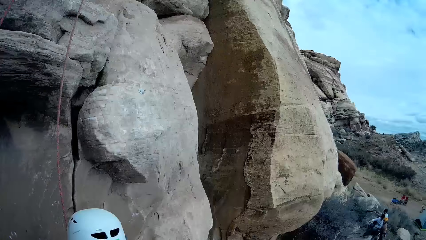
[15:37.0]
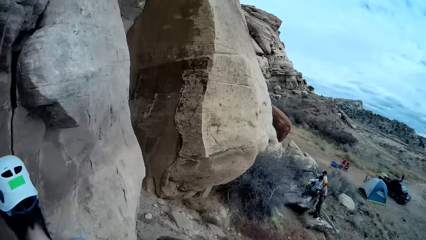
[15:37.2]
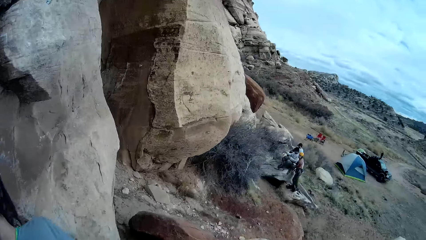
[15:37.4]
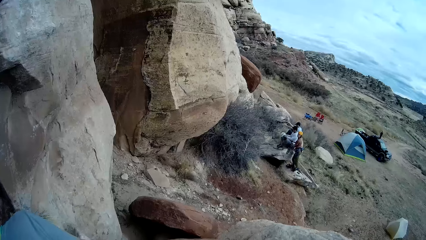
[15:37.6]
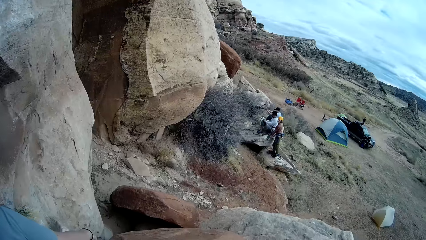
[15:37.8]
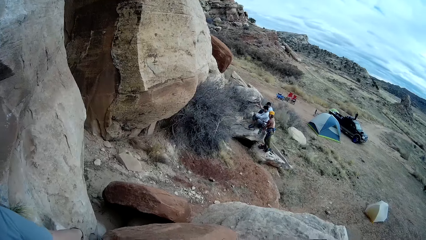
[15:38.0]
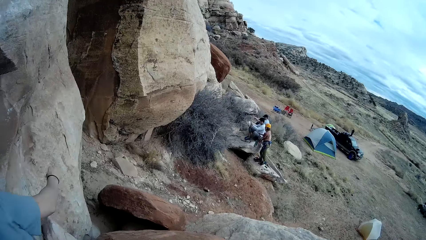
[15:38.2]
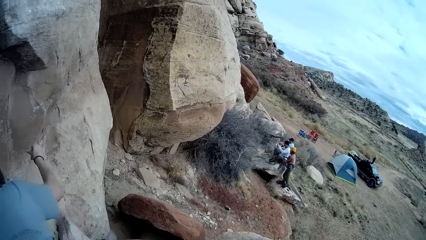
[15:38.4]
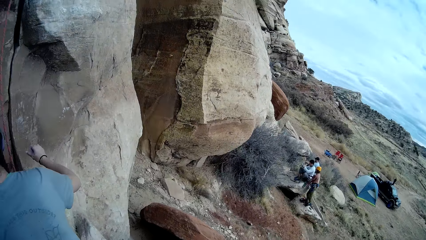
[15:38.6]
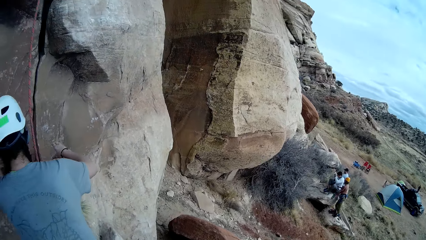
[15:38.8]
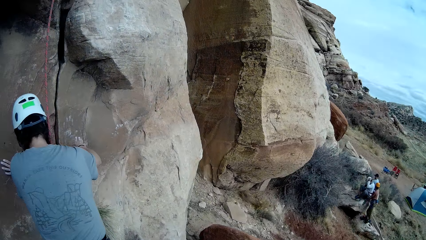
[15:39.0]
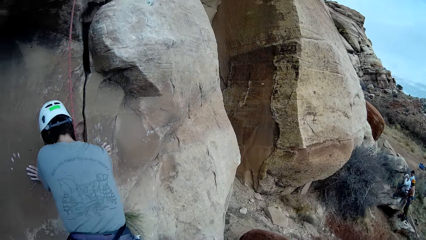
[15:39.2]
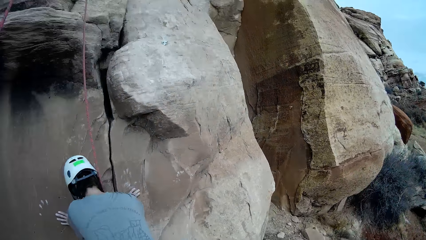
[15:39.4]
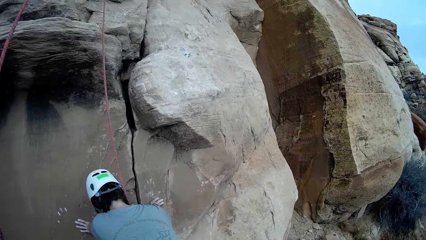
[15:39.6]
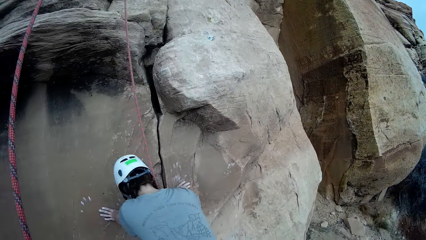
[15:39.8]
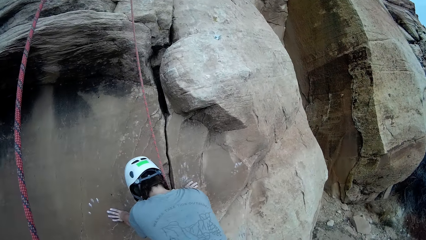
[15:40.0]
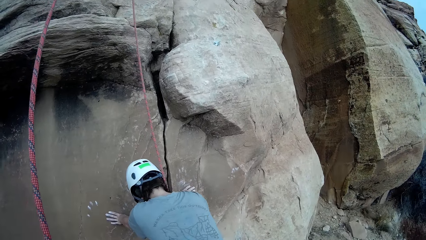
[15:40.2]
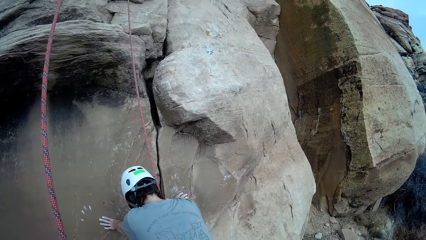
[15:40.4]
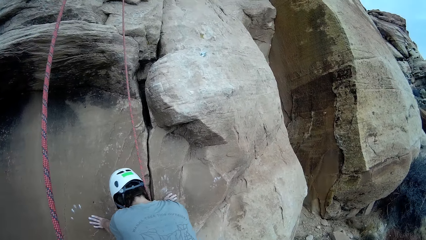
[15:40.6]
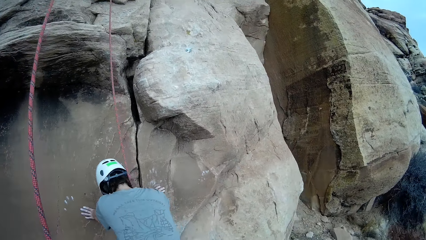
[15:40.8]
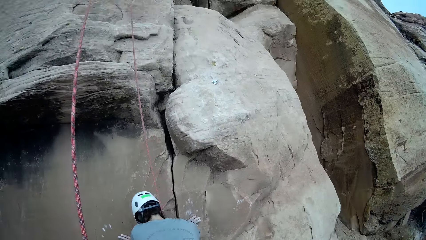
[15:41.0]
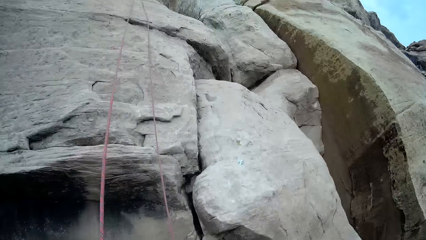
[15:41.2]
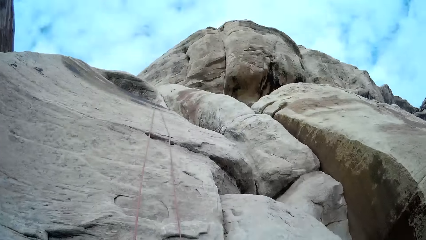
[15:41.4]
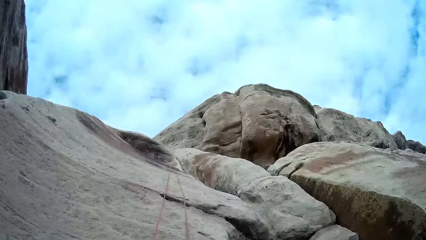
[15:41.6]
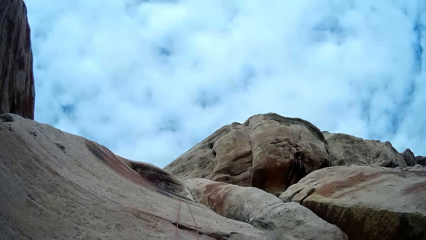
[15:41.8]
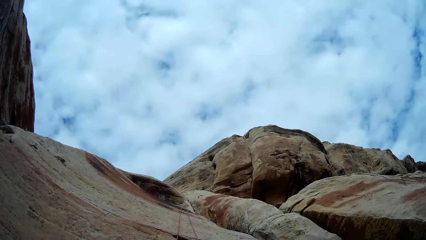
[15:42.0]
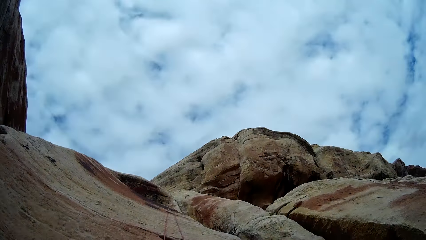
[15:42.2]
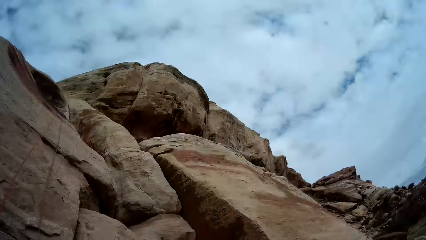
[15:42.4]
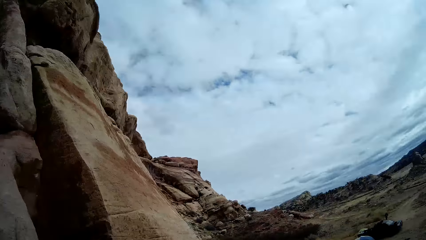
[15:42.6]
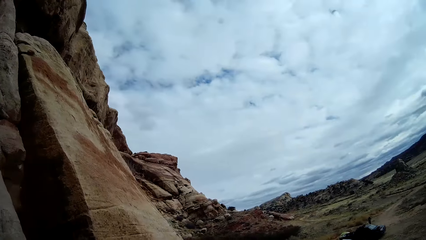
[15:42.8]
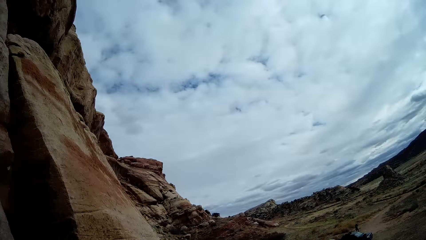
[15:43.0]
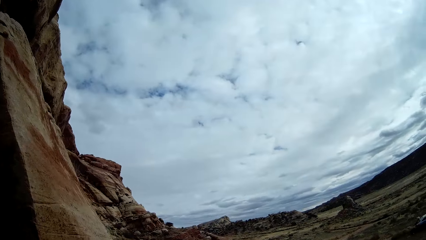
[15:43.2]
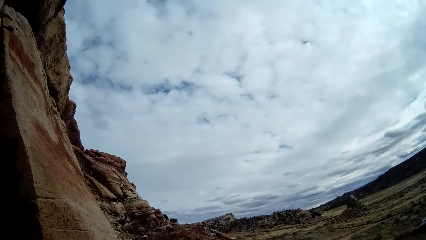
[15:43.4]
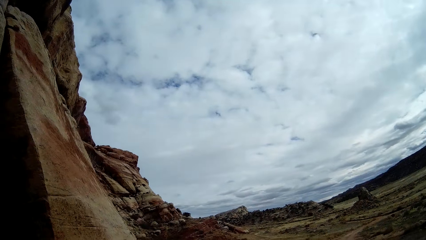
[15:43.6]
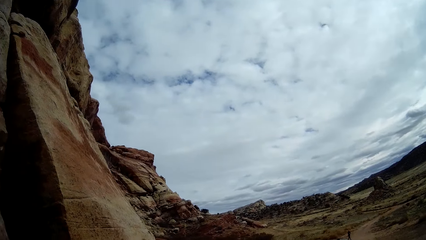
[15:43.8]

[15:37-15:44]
The woman climbs the mountain.

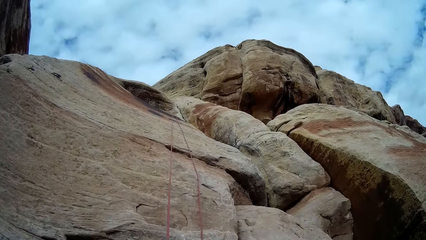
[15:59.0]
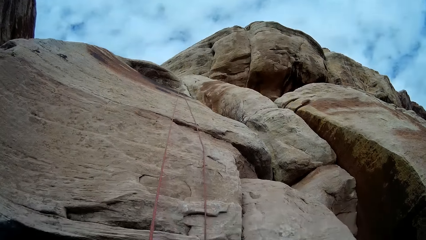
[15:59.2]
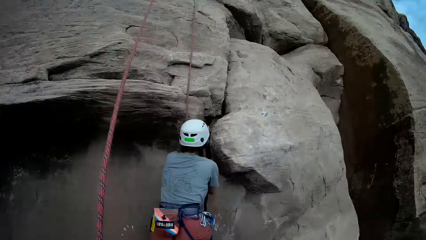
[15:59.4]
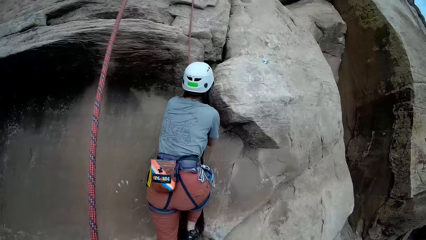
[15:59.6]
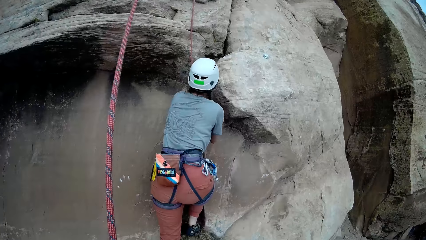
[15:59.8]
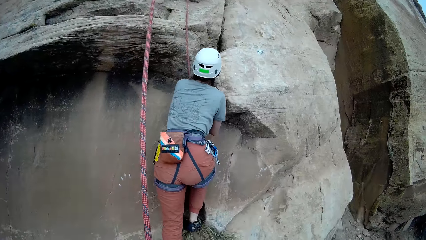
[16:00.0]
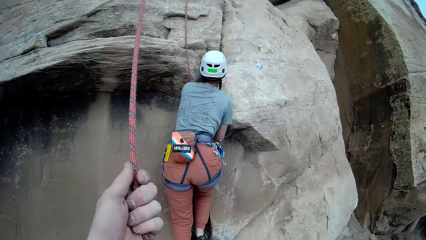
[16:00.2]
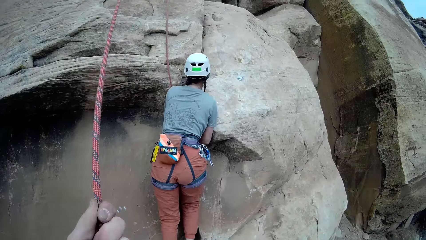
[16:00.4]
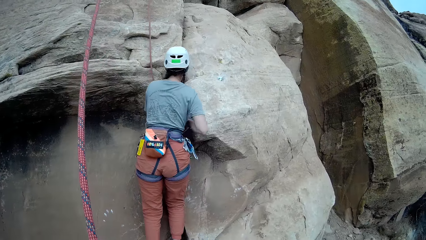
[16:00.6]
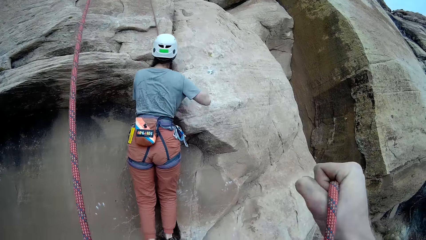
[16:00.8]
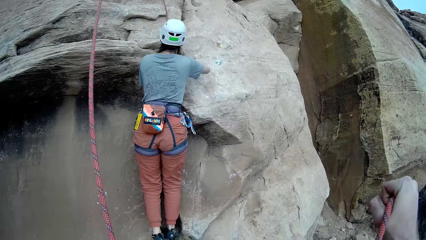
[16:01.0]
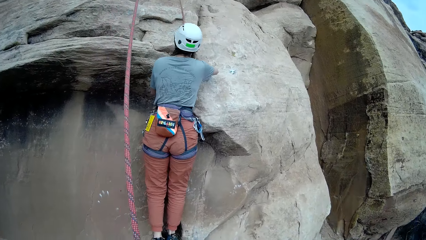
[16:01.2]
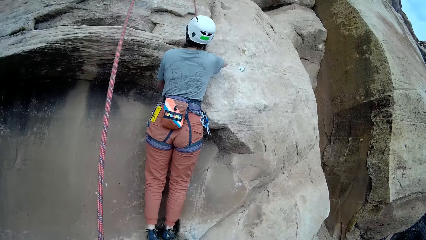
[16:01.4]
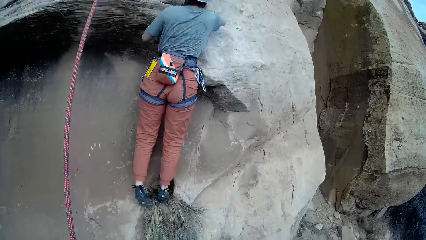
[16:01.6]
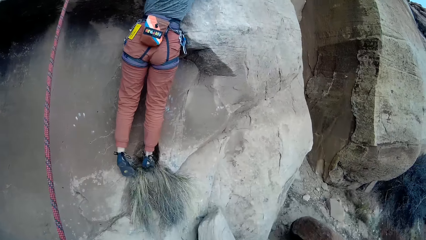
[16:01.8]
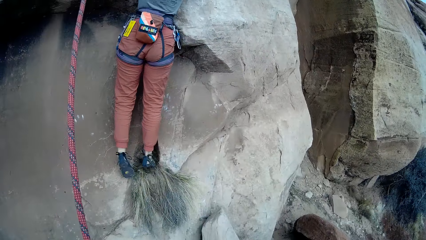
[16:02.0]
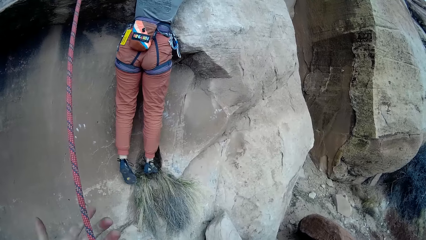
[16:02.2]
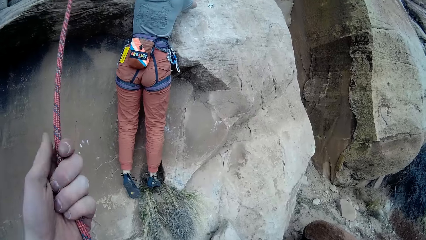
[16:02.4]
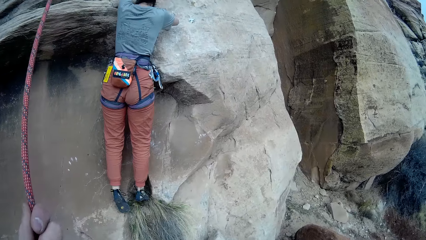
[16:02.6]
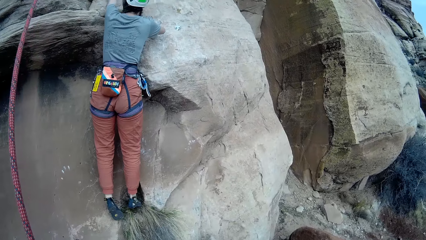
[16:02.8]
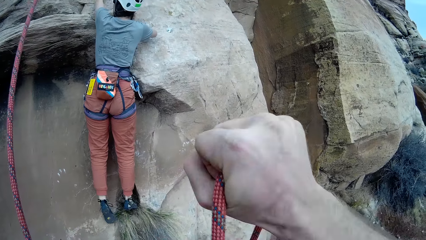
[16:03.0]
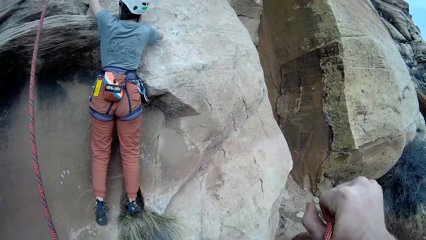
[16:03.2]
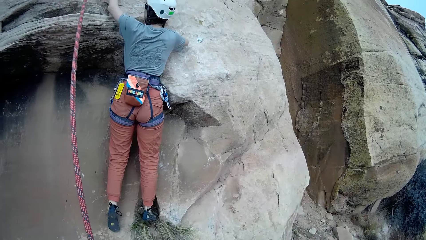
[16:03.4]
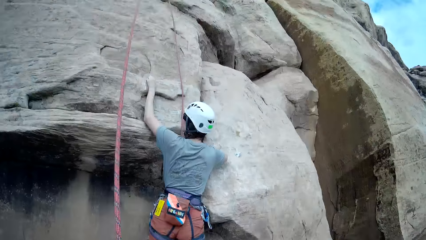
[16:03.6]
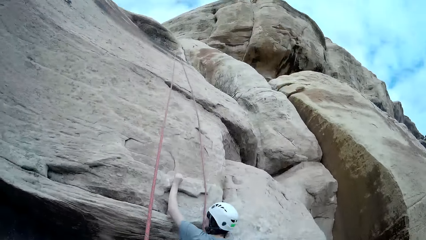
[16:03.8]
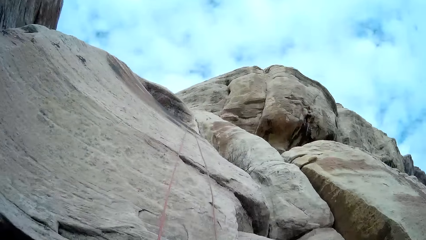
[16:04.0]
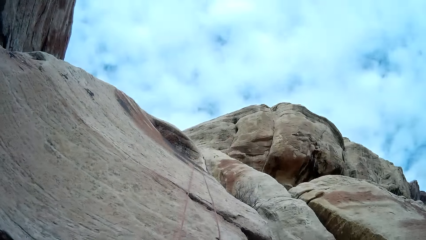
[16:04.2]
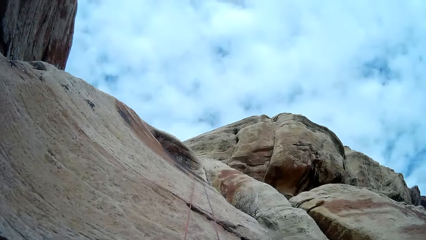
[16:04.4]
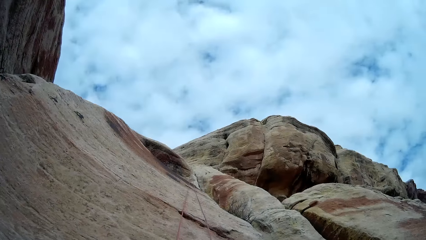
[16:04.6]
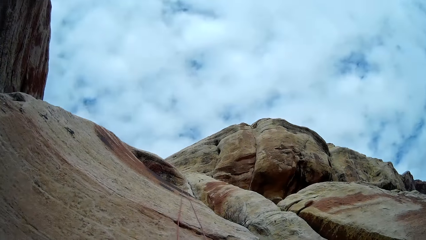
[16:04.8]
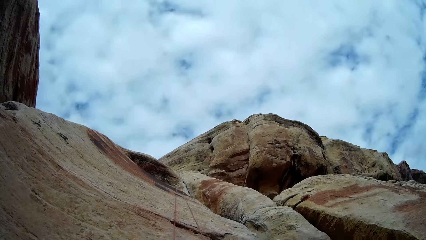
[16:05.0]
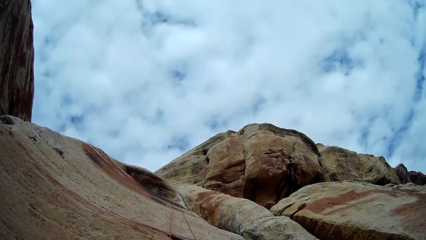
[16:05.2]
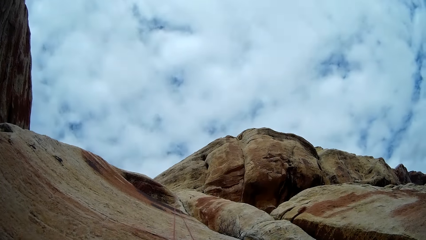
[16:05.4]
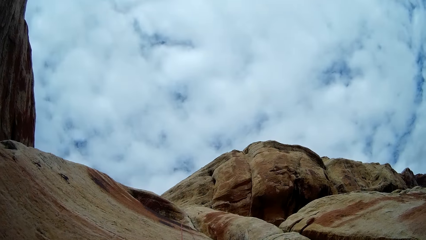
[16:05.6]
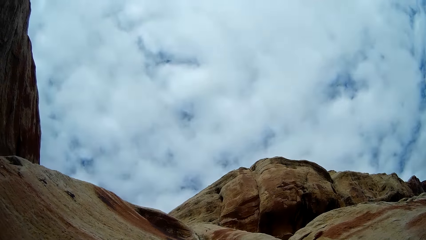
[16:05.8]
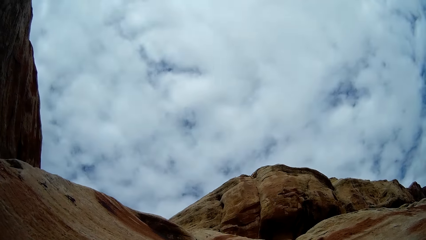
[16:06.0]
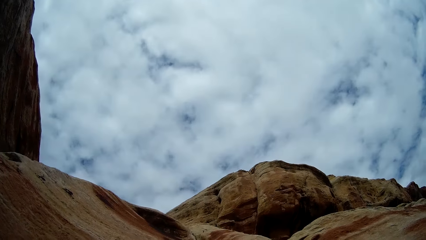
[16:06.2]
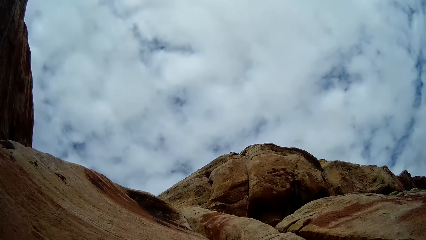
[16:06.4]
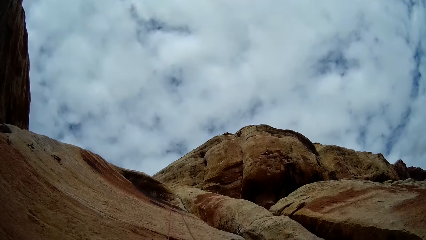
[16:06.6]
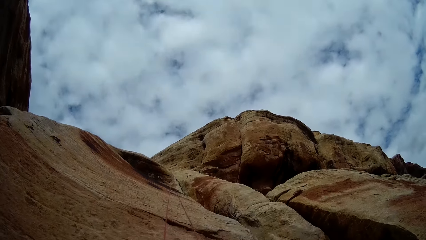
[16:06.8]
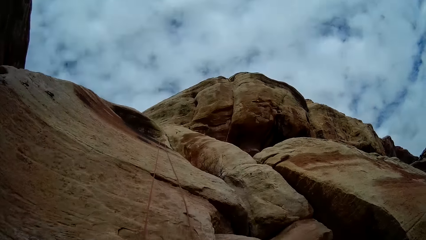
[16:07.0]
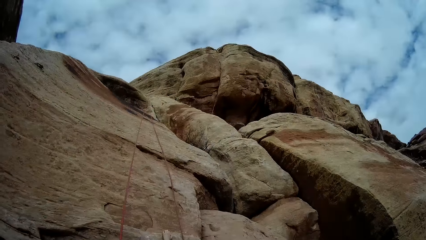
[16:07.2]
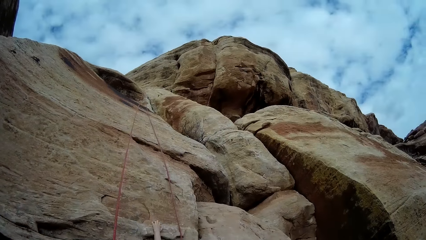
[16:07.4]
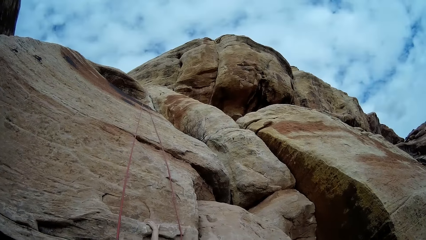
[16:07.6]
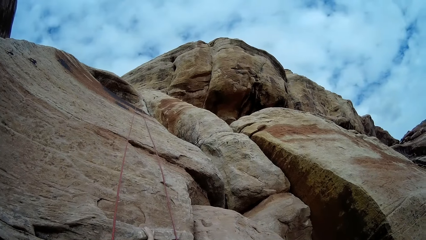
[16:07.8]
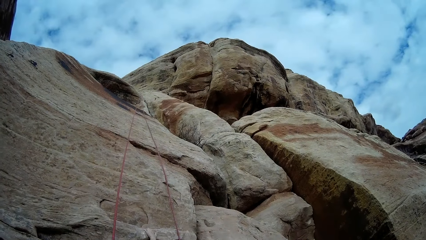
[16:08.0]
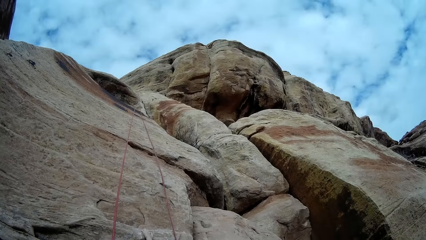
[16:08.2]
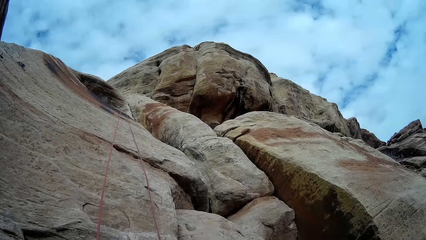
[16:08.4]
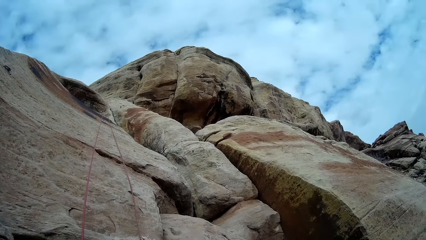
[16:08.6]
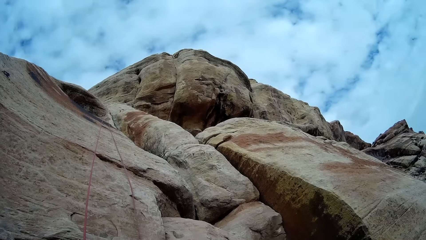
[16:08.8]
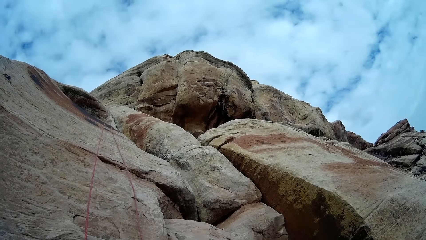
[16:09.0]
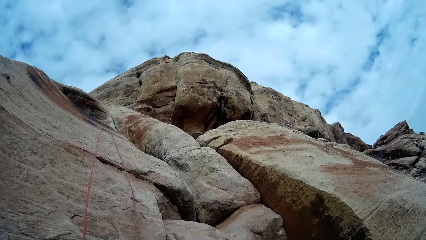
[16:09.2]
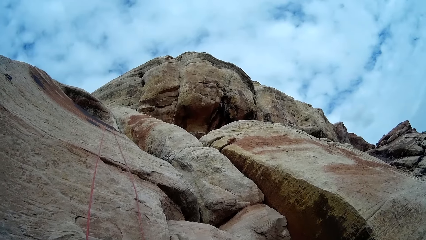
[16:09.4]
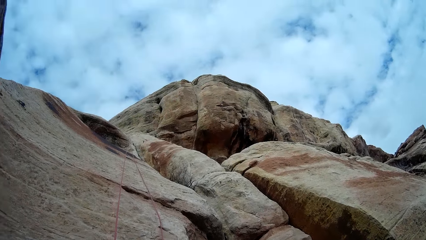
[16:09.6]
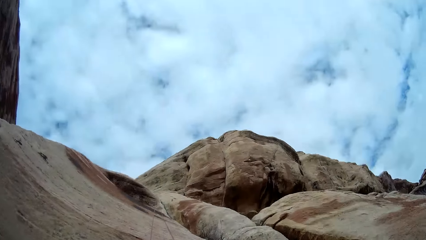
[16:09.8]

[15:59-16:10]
The camera wearer pulls the rope. They look around.
